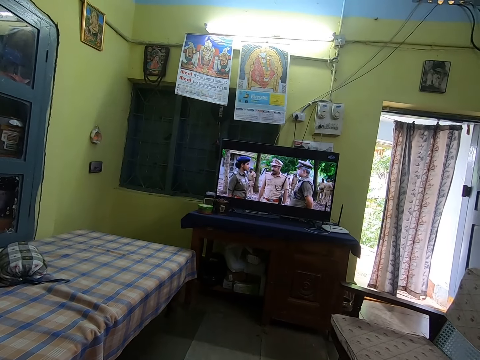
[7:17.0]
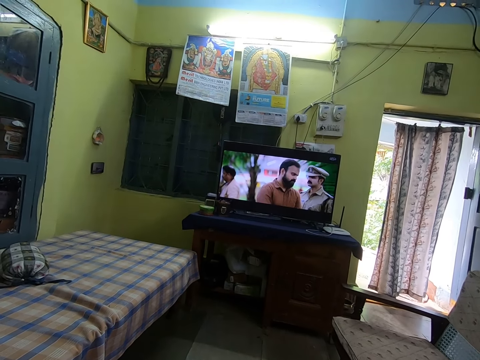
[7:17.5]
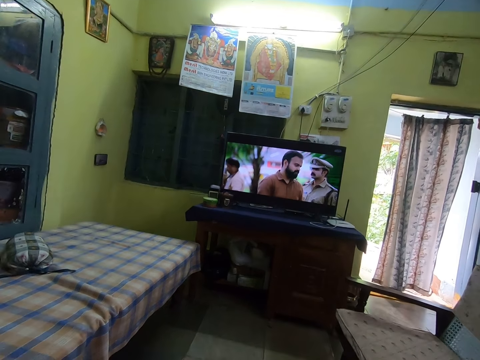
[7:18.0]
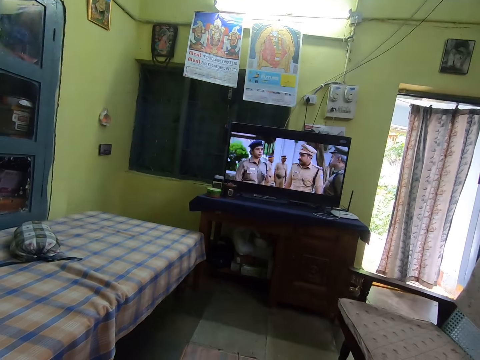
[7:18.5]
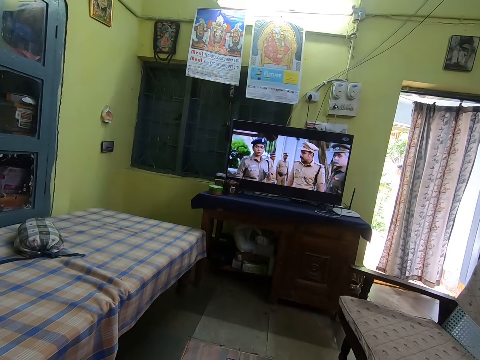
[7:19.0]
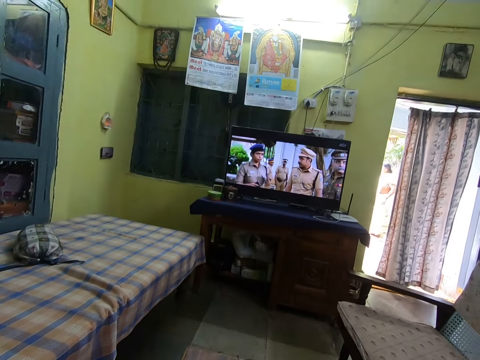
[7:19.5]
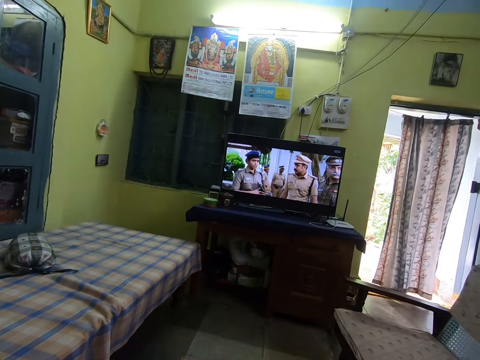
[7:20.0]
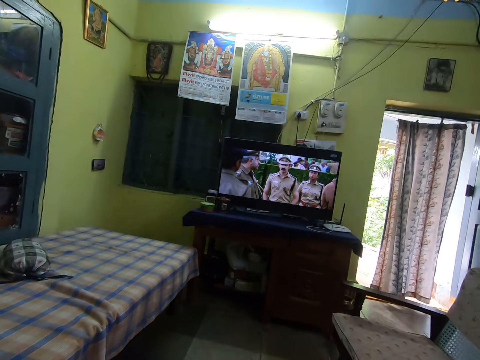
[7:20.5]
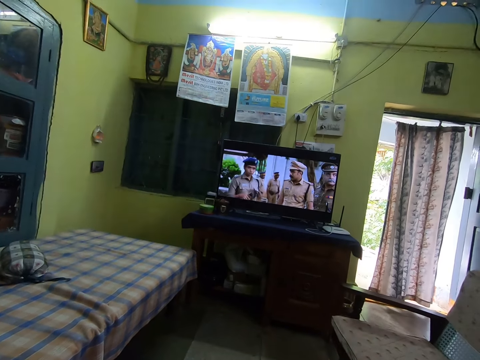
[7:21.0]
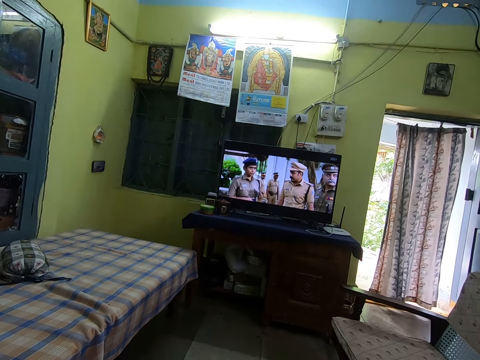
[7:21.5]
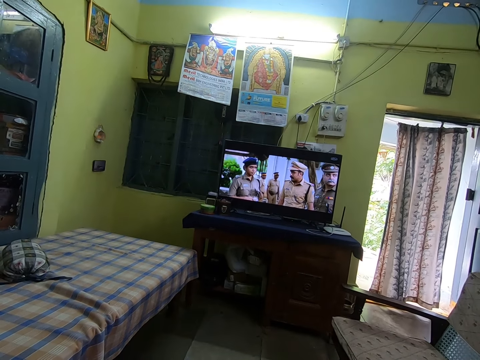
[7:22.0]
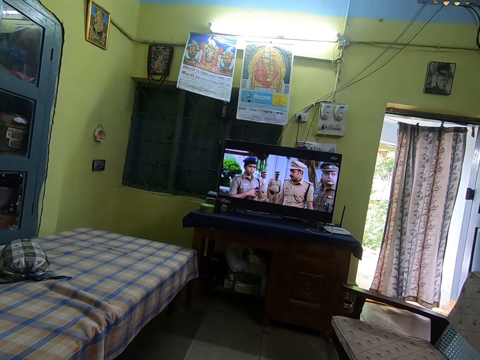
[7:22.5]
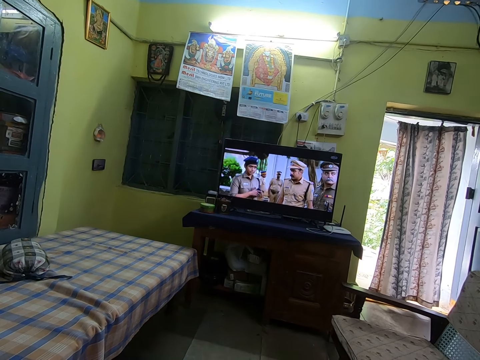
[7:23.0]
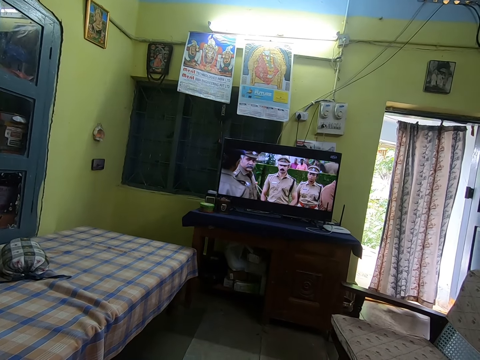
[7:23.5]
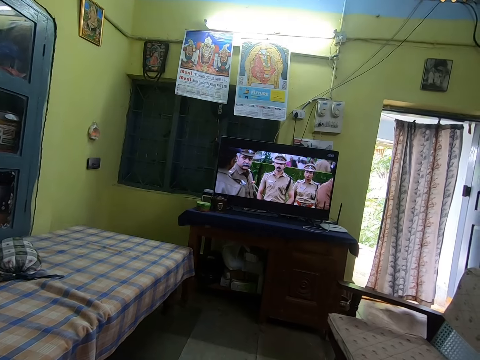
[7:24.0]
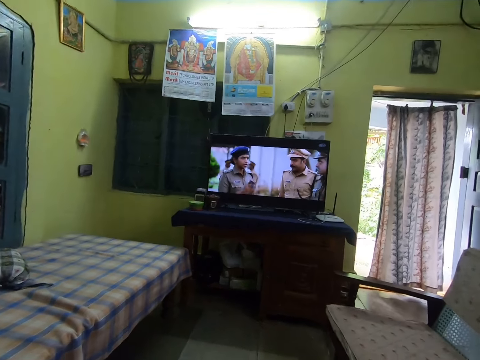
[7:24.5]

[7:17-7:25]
The woman walks past the door outside the apartment.

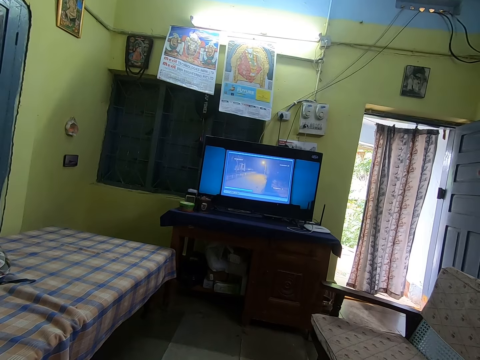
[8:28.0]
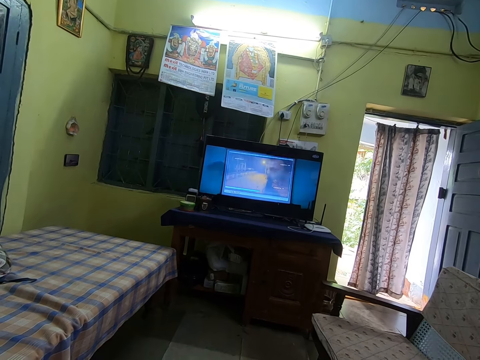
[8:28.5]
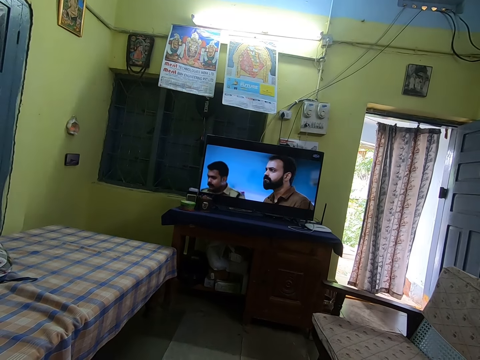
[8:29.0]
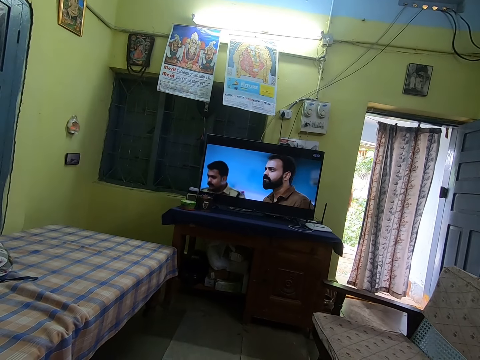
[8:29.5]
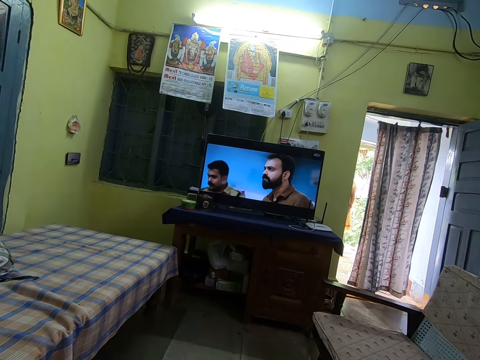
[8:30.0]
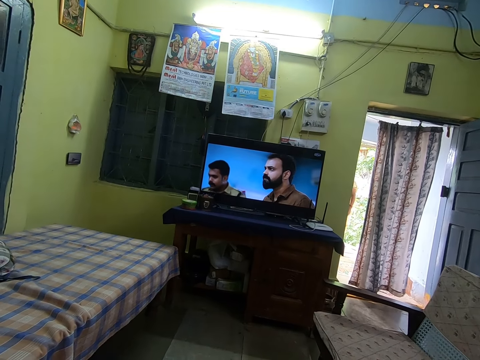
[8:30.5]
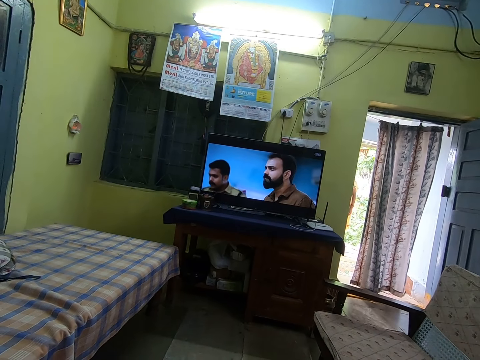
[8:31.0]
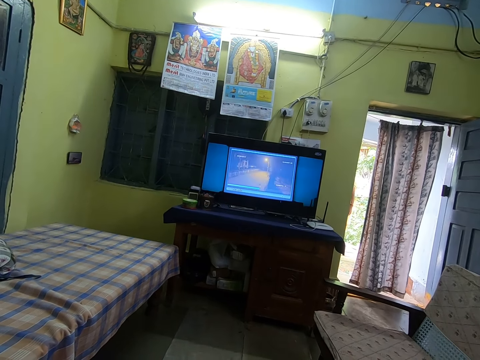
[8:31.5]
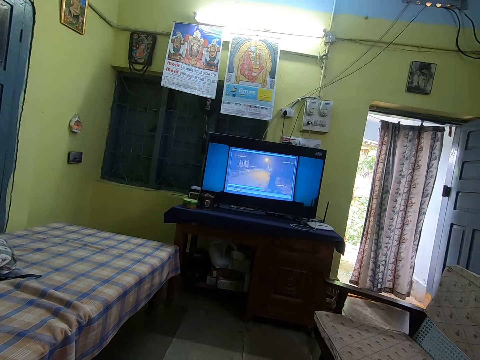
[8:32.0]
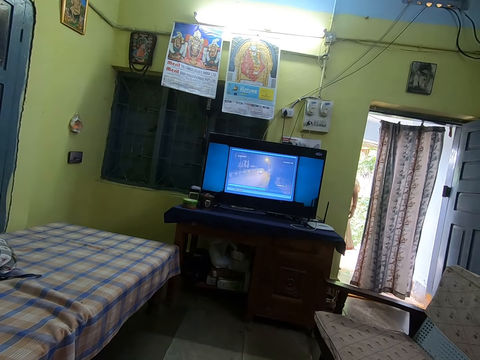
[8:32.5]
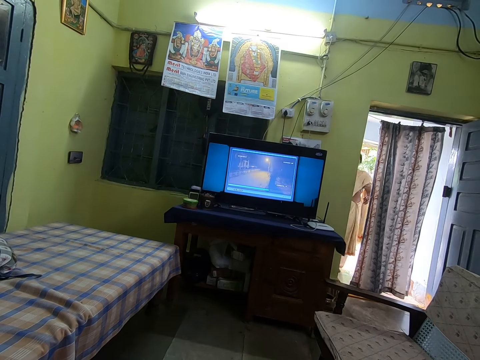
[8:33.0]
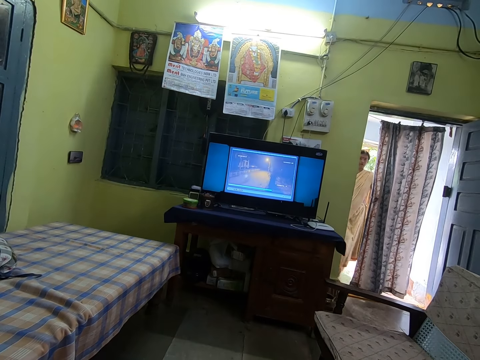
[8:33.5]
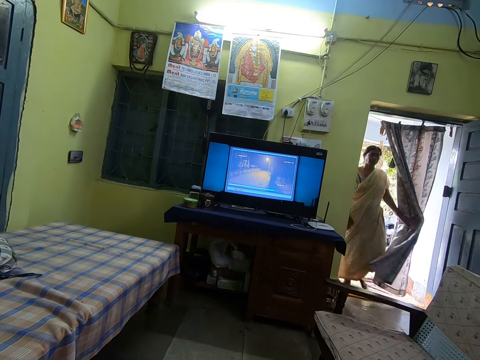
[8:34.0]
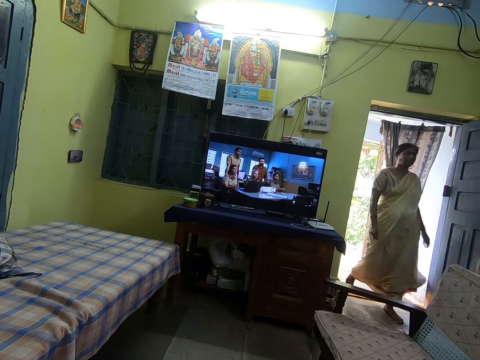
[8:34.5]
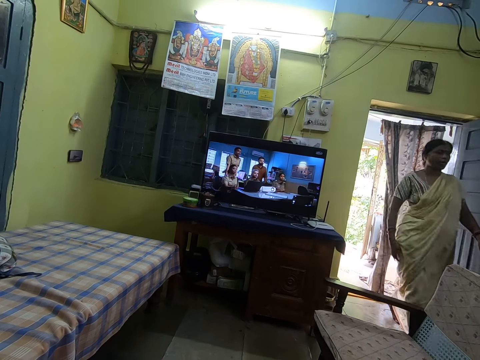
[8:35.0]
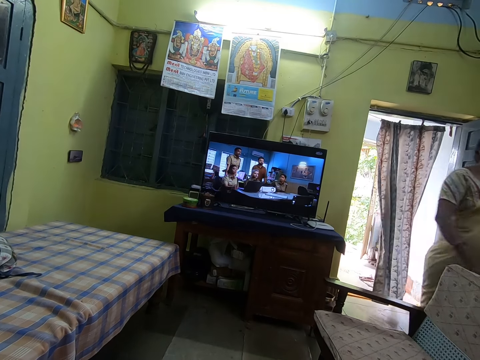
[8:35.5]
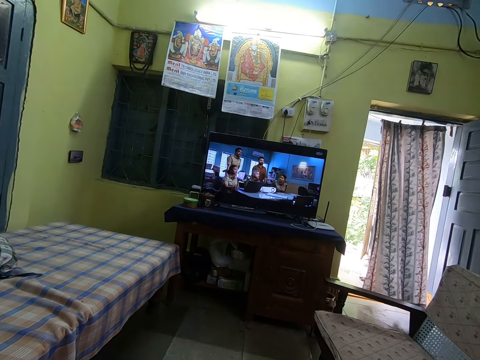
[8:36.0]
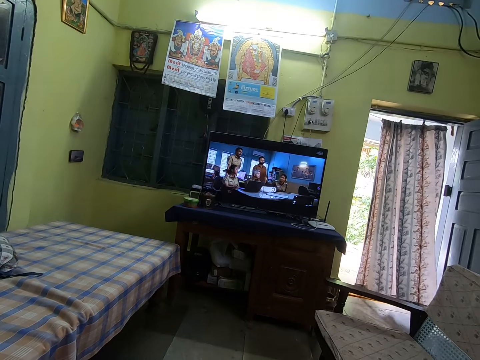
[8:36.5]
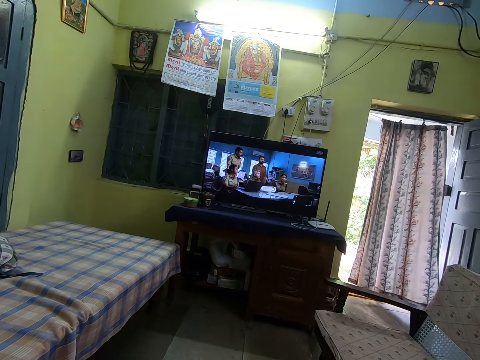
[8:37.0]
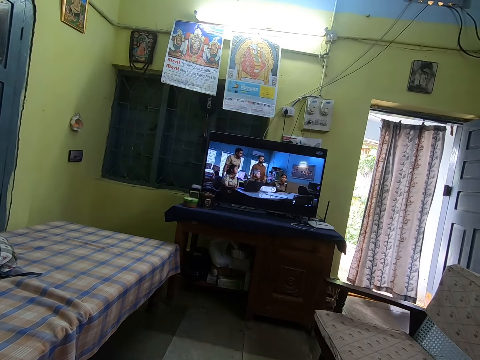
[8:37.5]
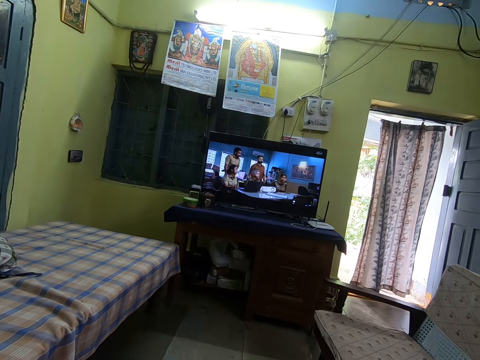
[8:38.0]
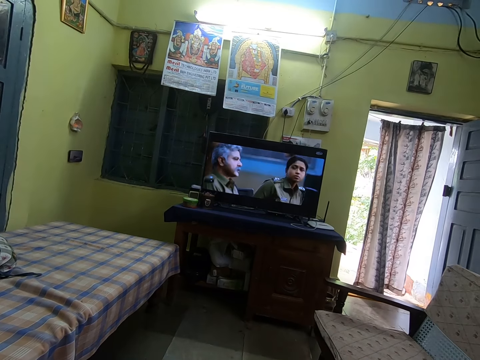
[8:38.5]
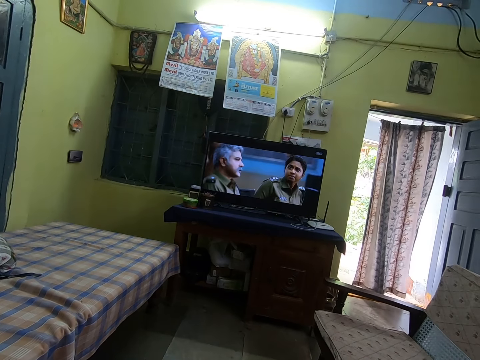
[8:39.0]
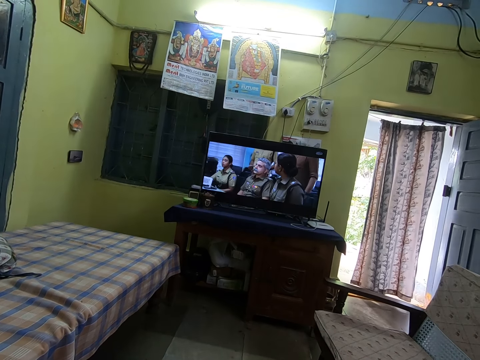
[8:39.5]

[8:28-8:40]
The woman walks towards the door of the sitting room. She opens a curtain of the sitting room with her left hand and walks into the sitting room.

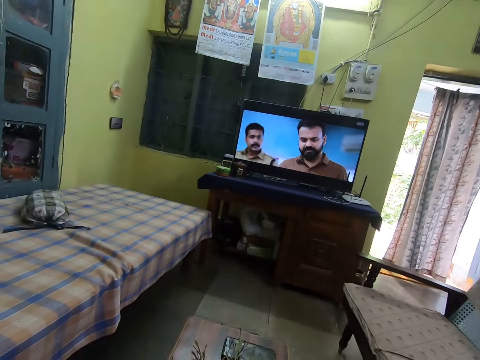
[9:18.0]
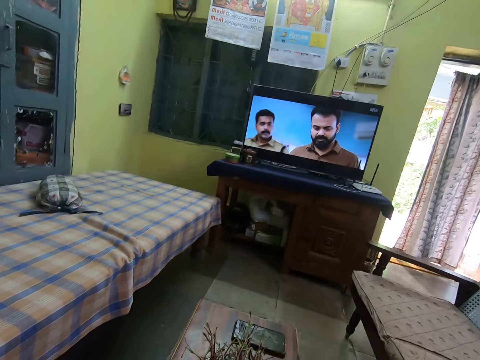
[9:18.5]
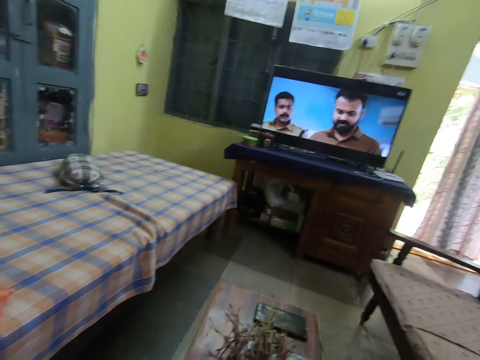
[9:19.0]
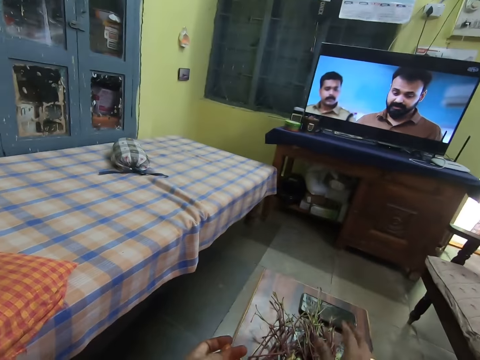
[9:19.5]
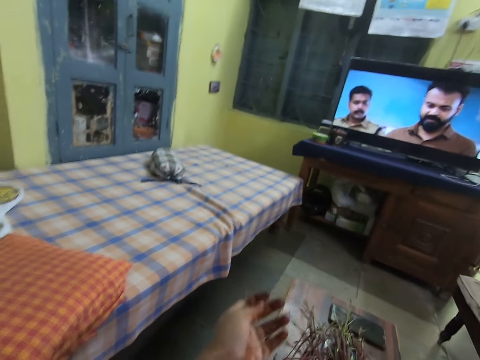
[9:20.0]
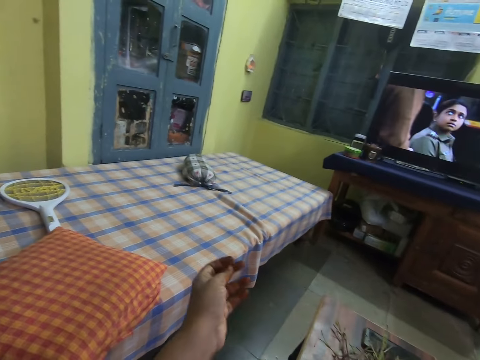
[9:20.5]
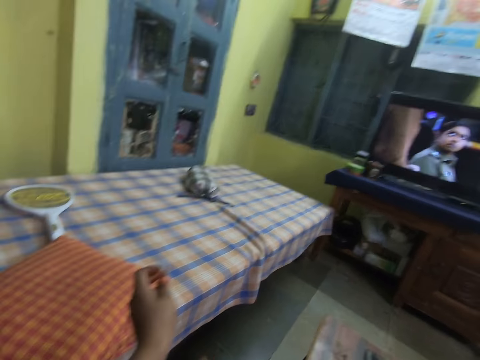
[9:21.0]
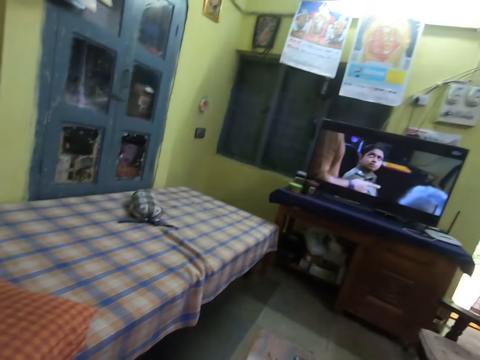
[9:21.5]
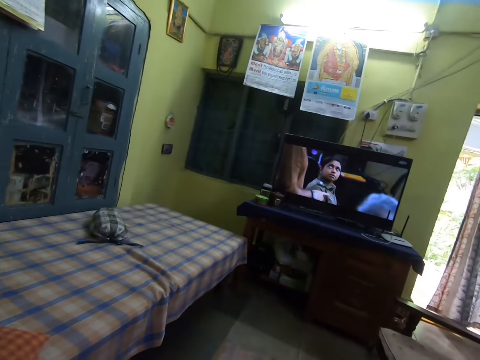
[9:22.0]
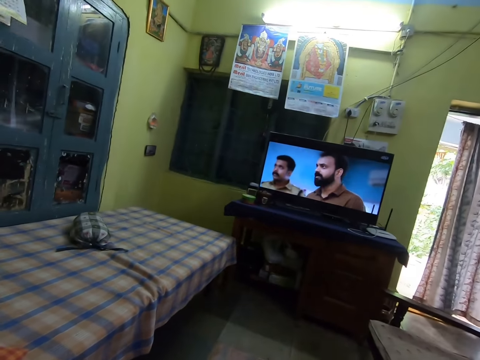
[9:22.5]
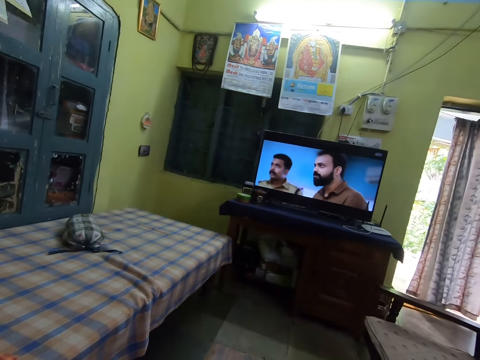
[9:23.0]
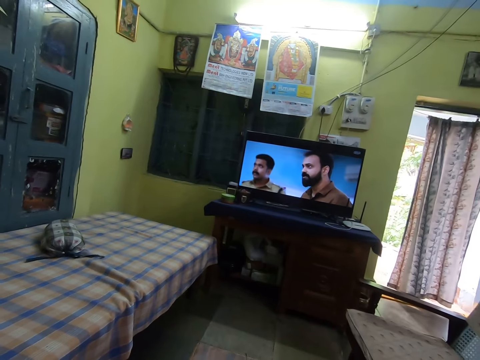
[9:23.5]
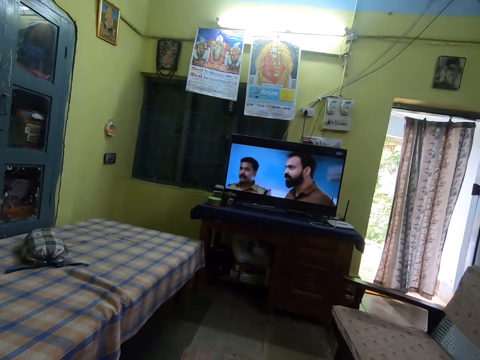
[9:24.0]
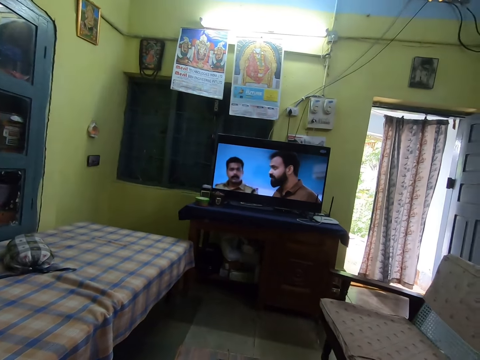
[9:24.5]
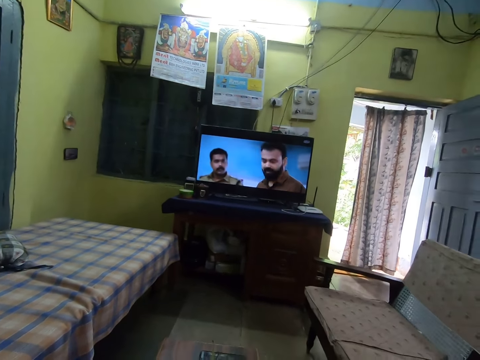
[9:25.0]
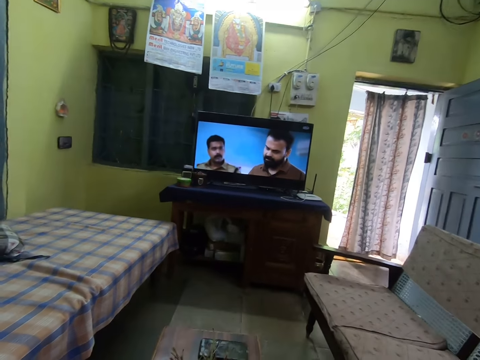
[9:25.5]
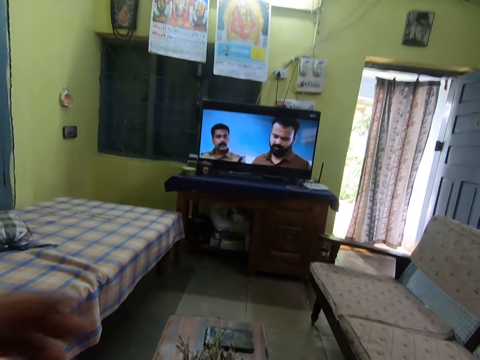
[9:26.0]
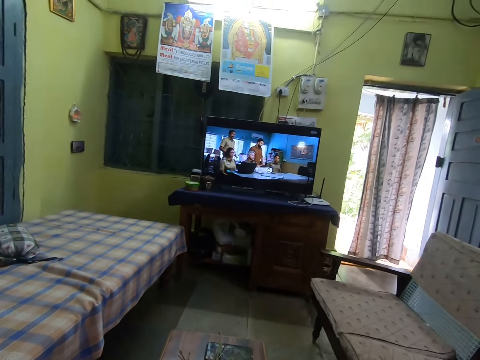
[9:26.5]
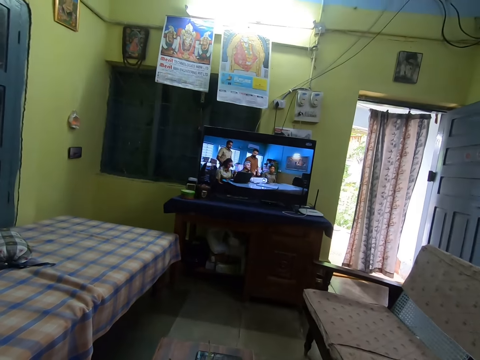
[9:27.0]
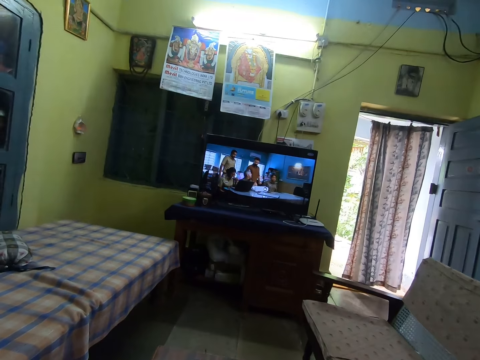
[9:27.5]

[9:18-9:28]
The camera wearer throws some vegetables on a table with her right hand. She hits her left hand with her right hand. She raises a hand. She watches TV.
